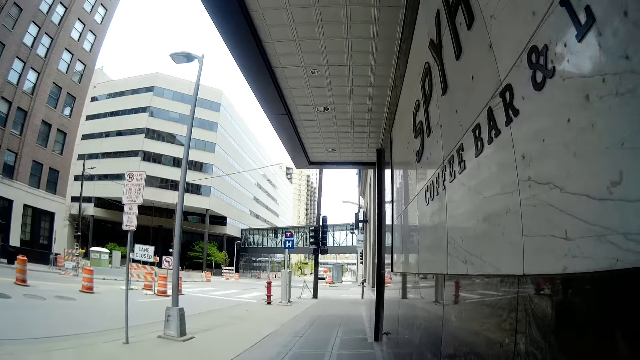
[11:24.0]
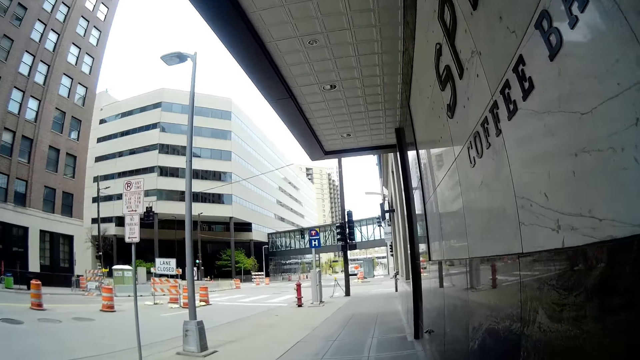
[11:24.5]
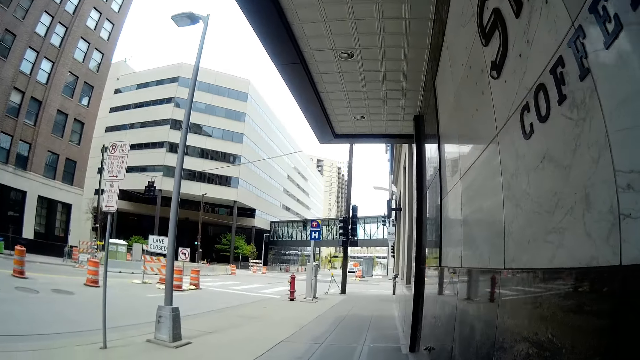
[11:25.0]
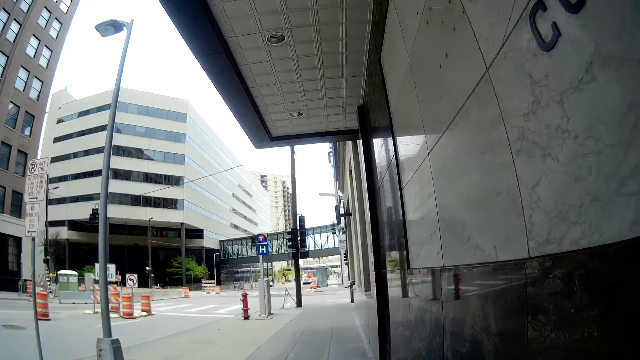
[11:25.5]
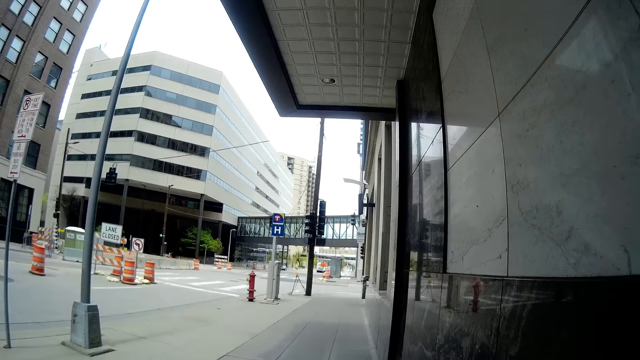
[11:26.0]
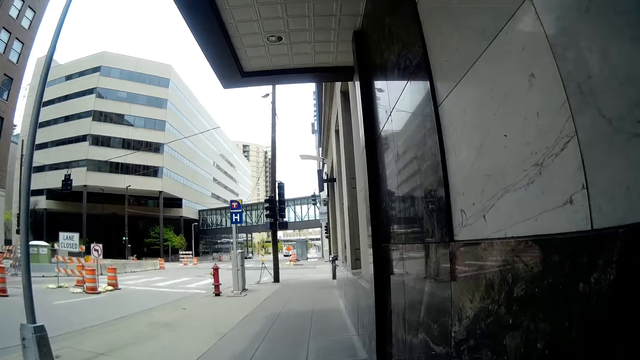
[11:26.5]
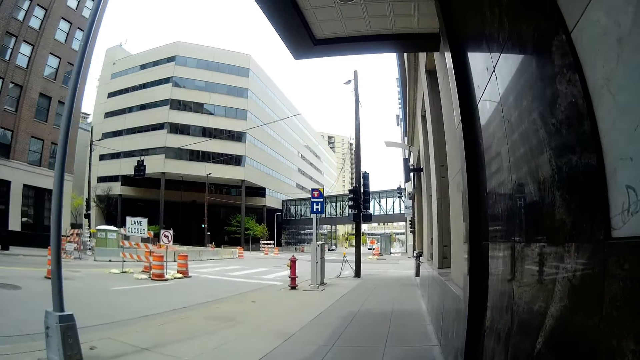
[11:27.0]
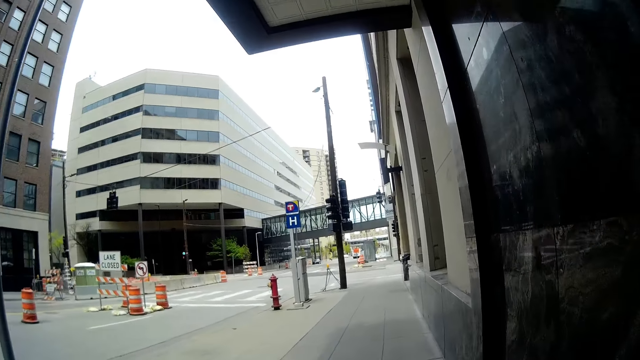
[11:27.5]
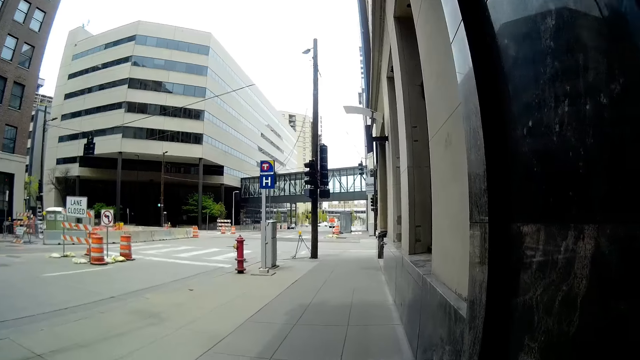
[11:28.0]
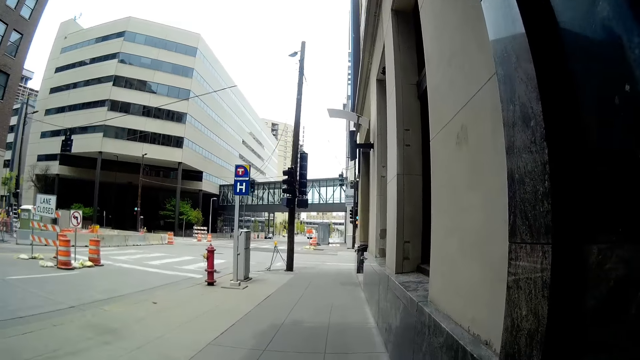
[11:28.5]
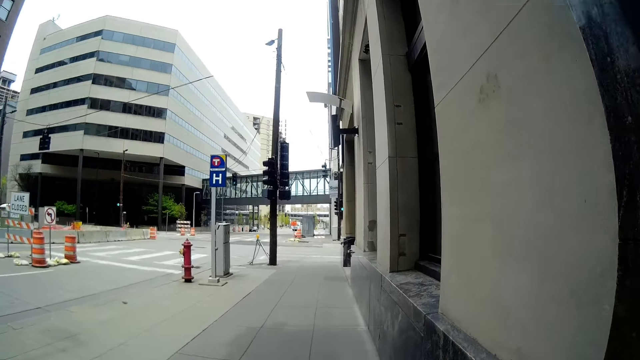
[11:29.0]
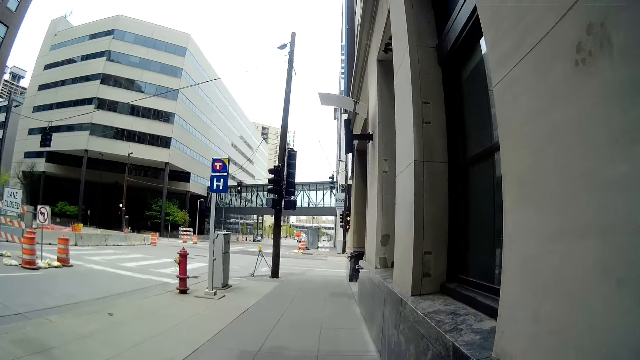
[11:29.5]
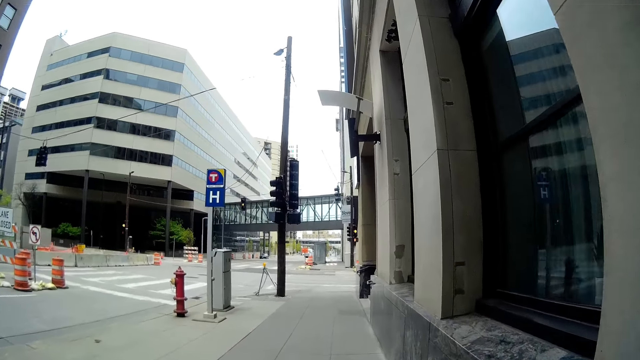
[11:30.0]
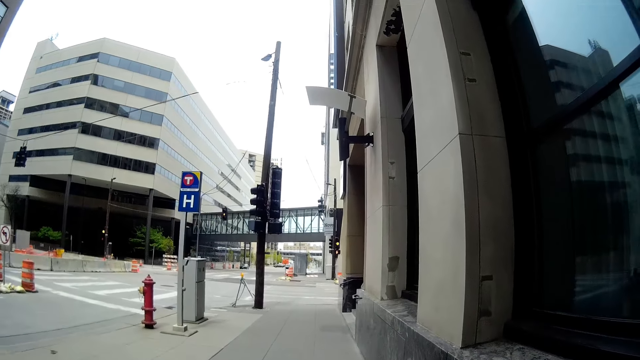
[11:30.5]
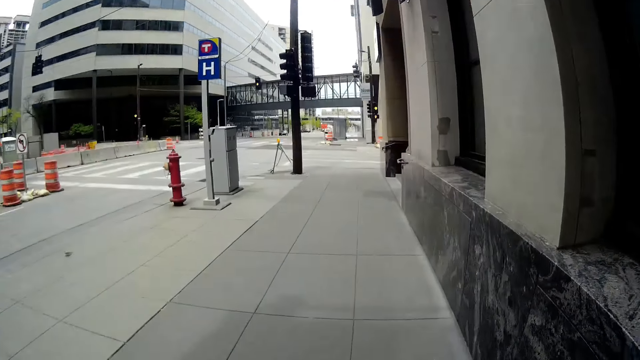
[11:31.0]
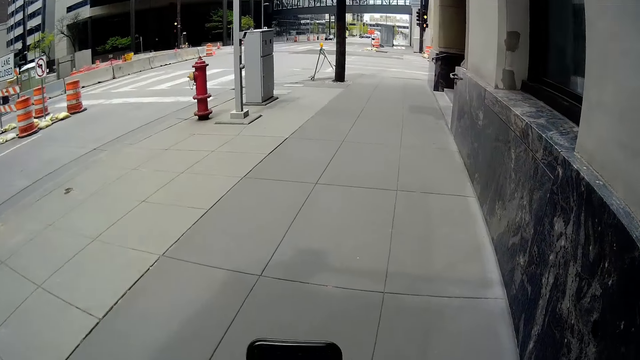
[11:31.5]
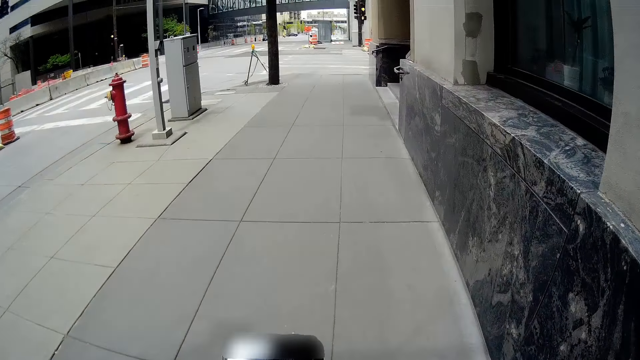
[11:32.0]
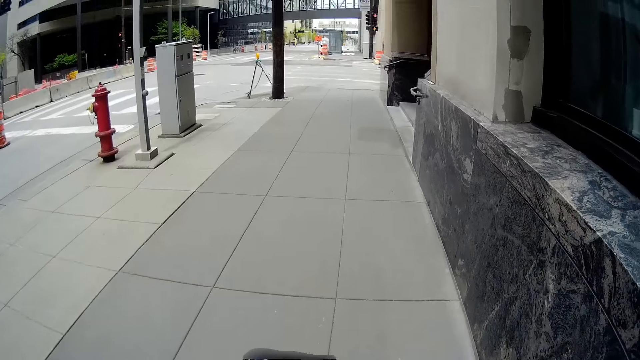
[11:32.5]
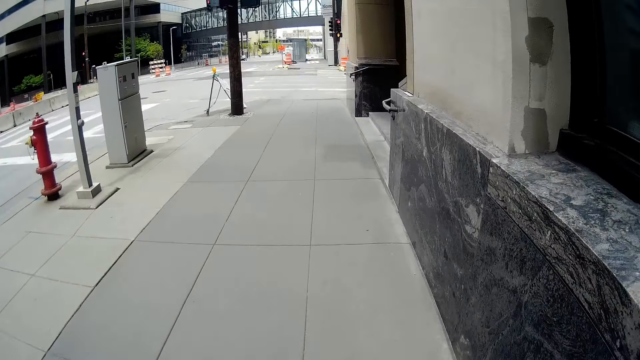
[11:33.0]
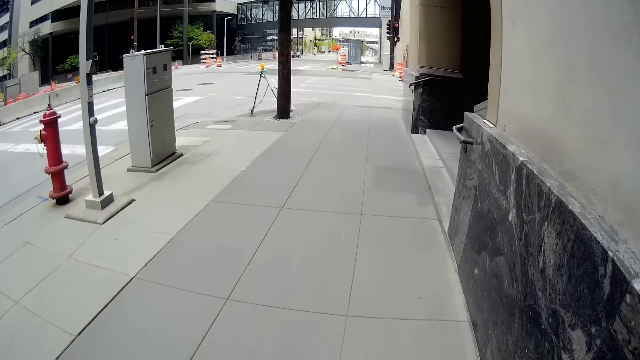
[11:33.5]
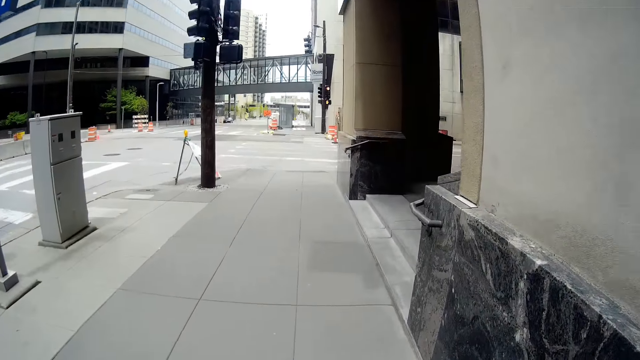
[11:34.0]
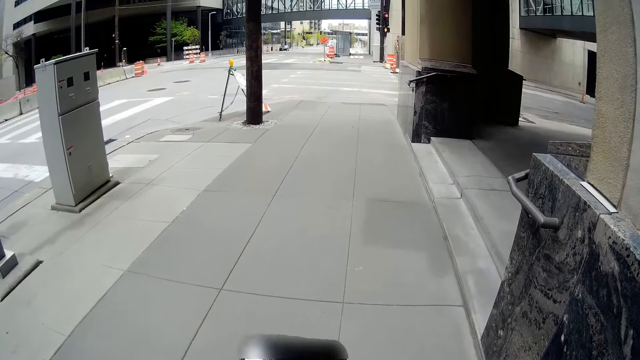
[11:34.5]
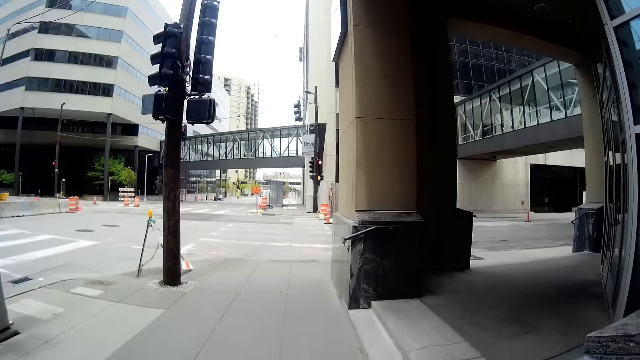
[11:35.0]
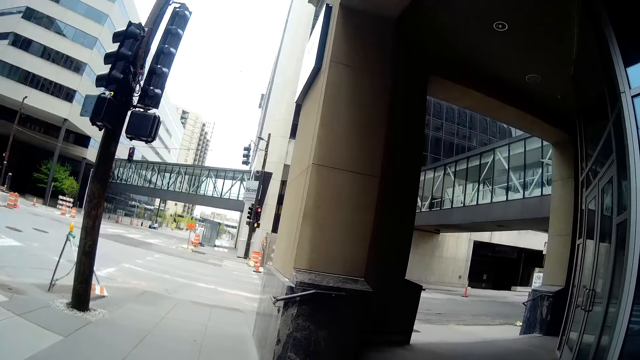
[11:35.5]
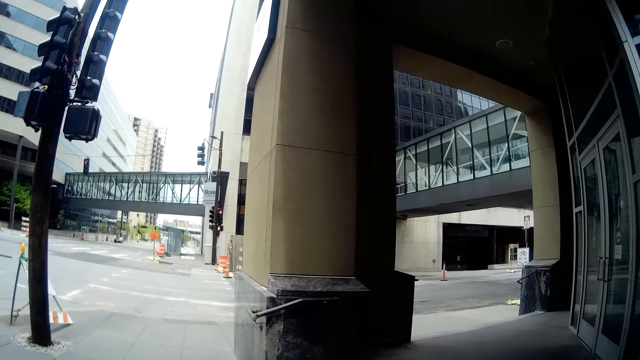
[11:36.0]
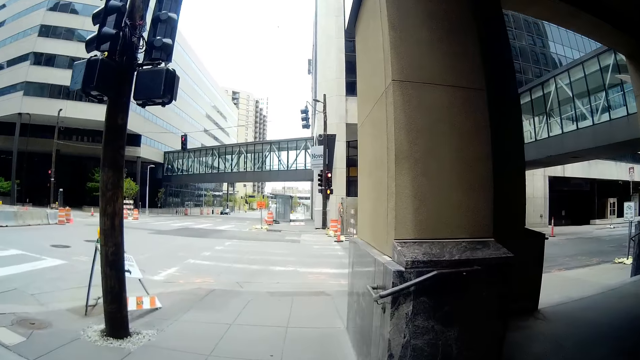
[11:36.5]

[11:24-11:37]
The camera wearer uses the phone.

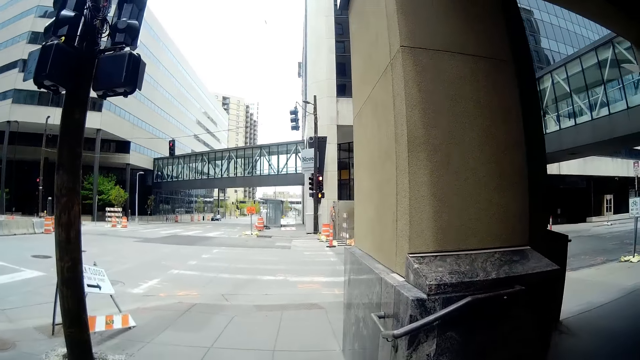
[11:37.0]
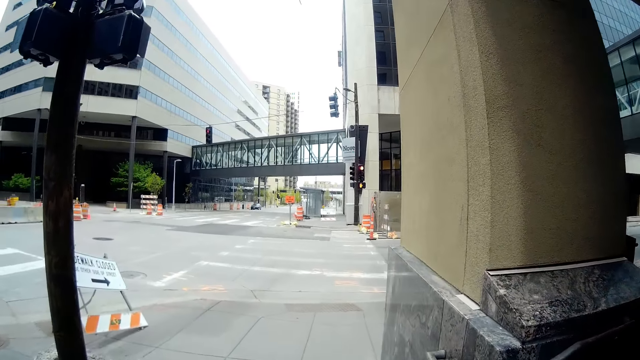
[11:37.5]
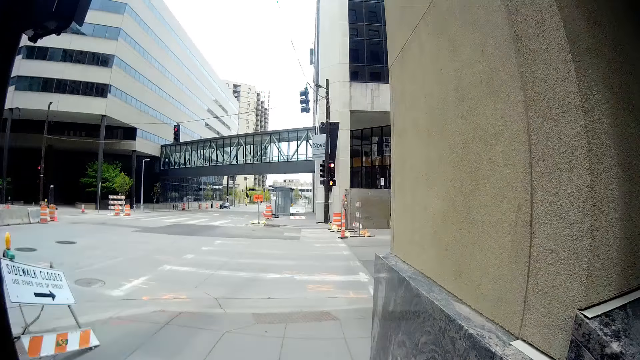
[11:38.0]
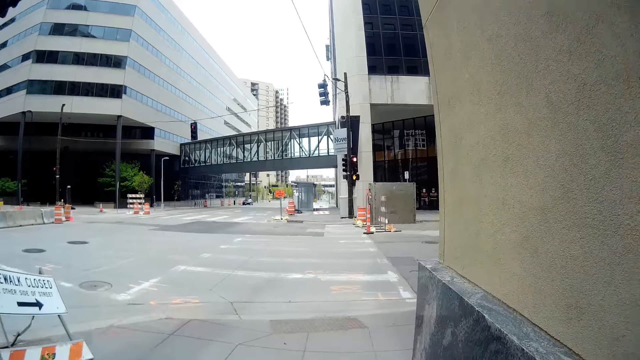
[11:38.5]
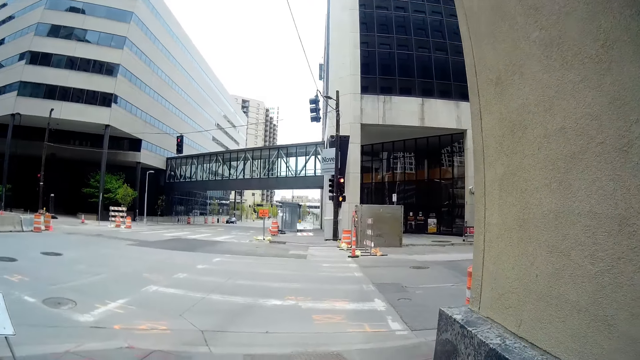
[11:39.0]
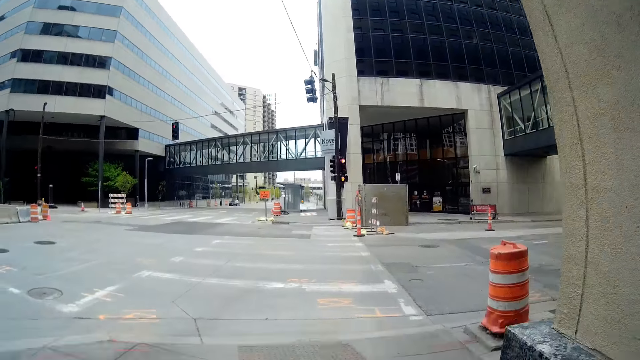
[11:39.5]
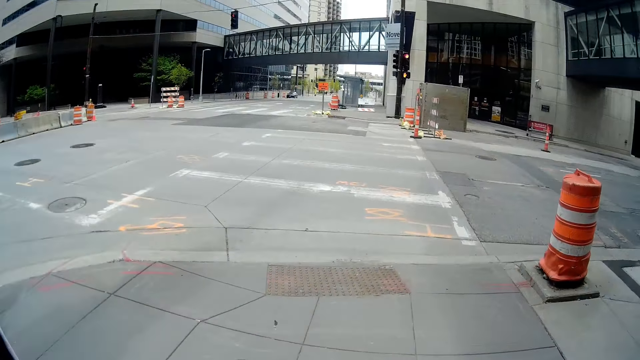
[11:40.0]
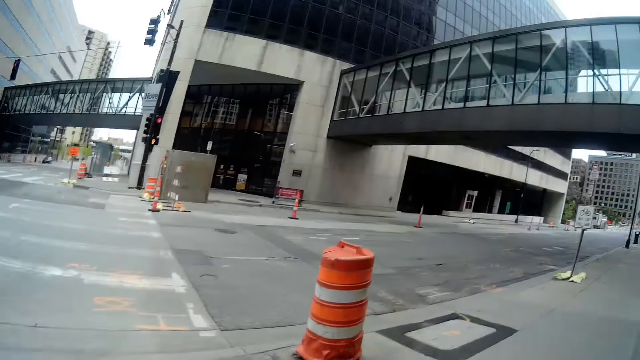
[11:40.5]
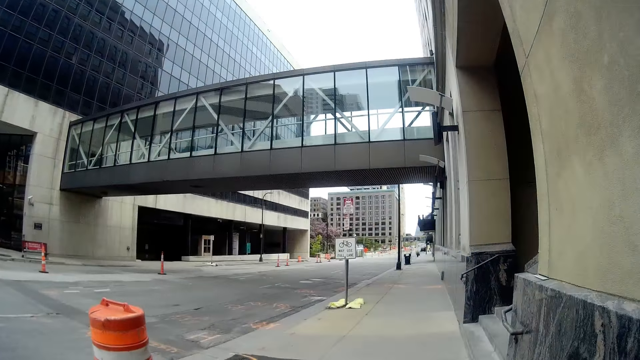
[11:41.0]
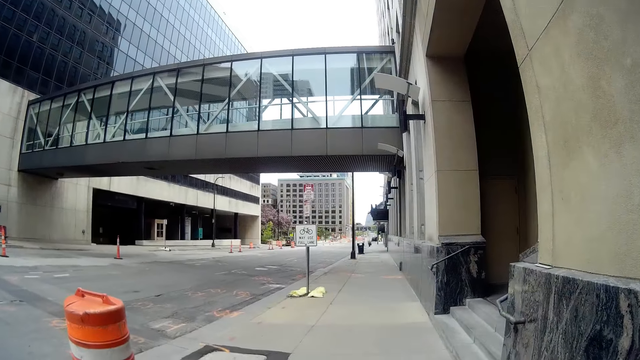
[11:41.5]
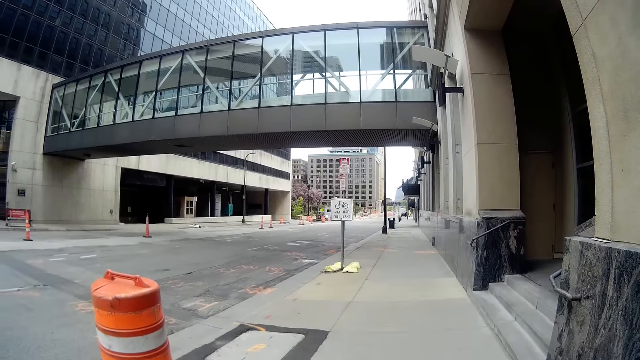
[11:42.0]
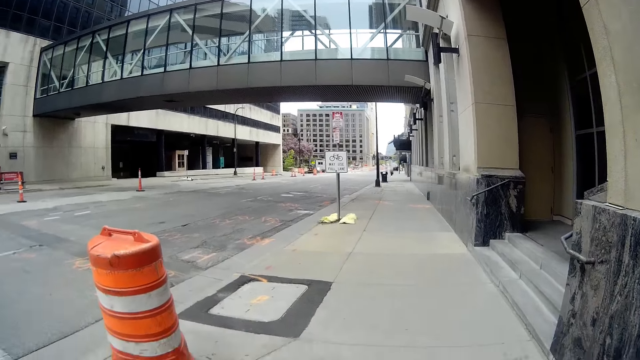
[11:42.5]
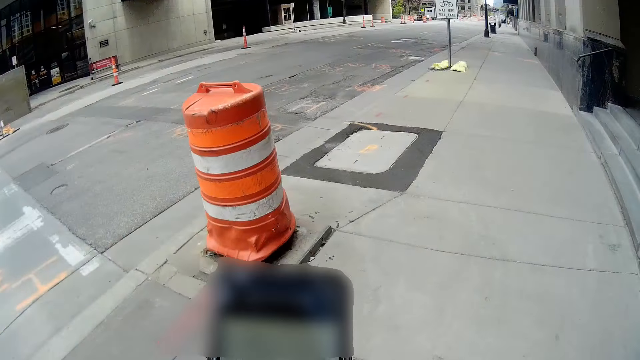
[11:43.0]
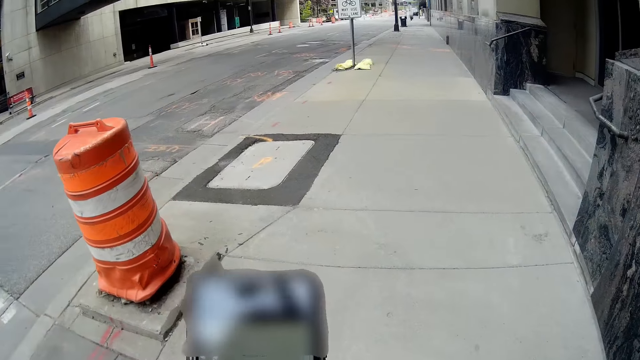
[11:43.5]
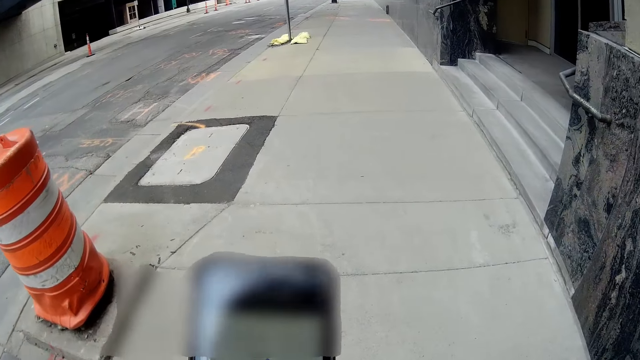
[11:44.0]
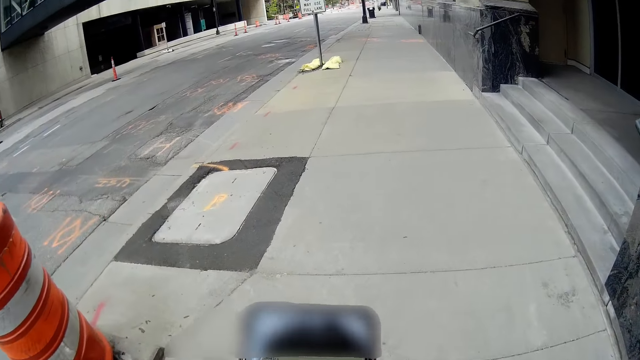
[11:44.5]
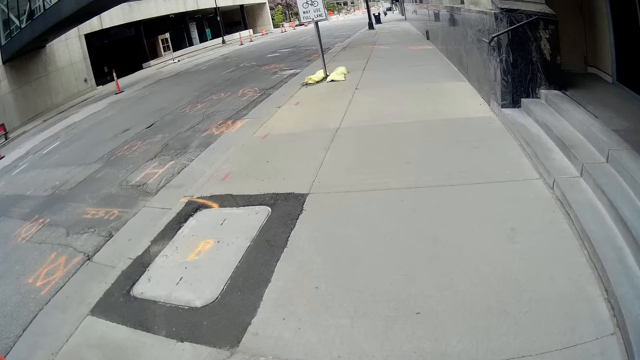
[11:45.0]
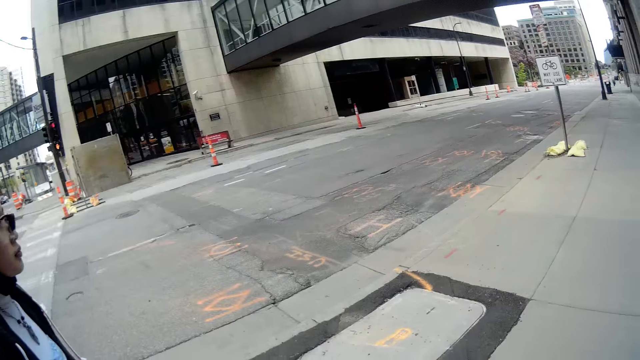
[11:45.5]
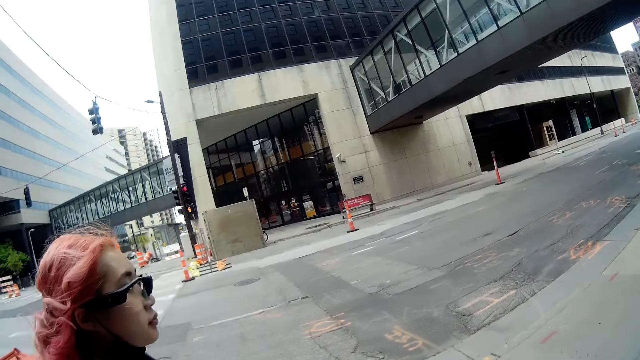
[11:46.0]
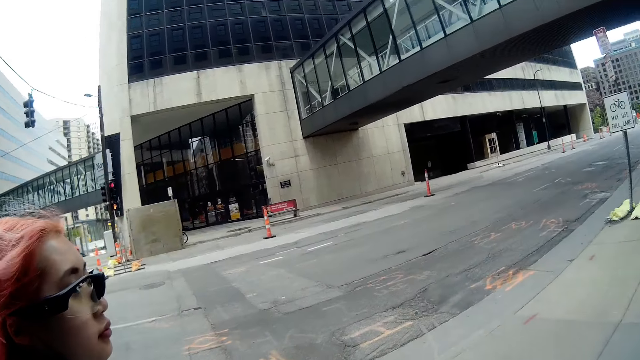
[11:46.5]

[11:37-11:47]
The camera wearer converses with a woman. They look around the road. They converse with the woman. They use the phone.
